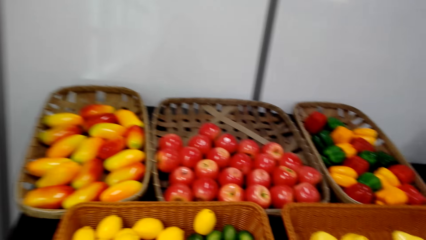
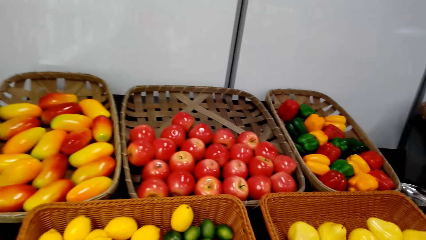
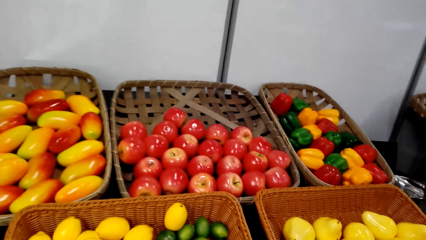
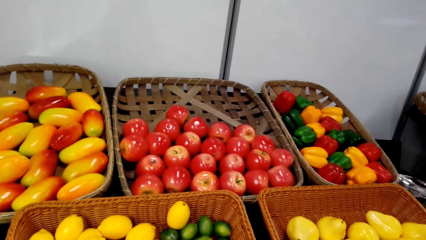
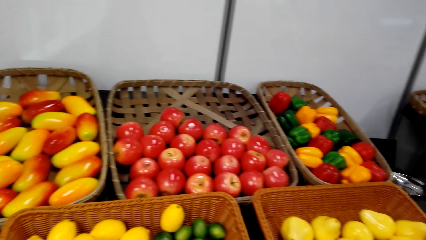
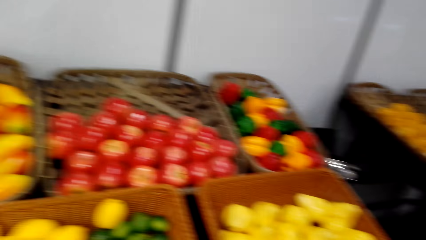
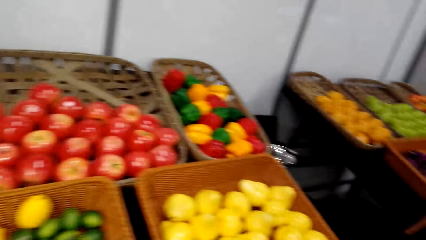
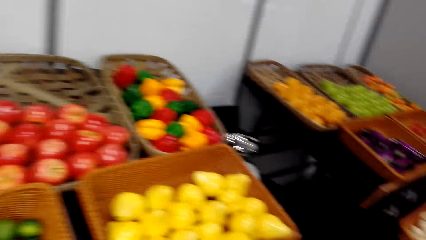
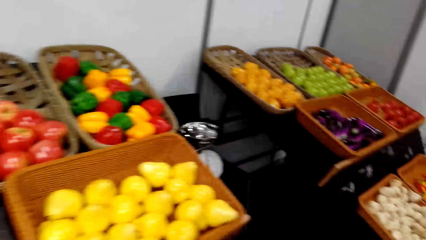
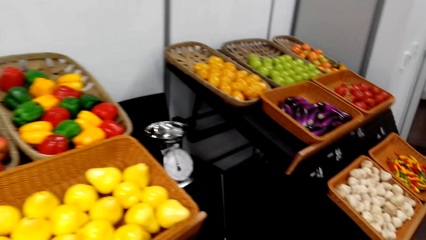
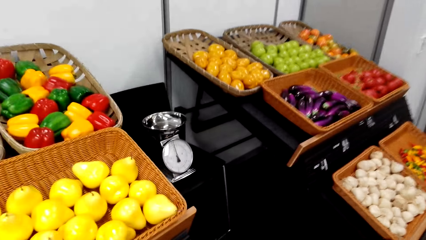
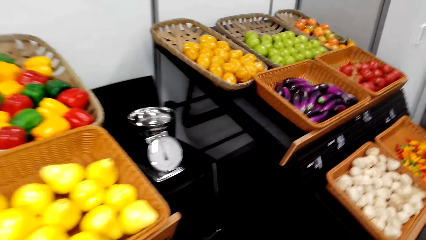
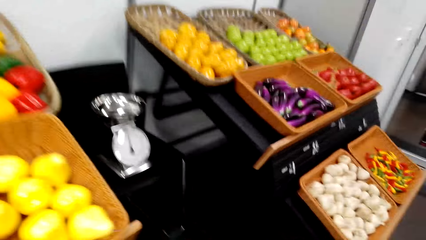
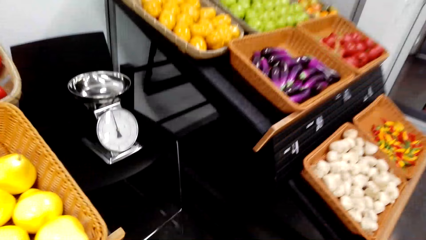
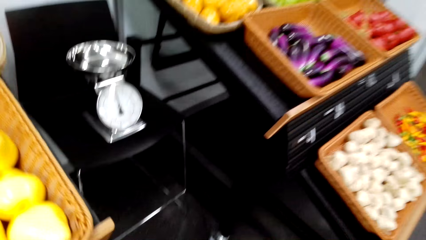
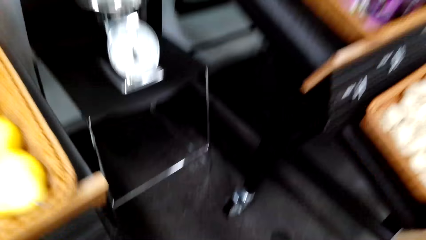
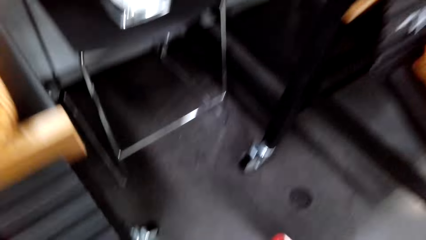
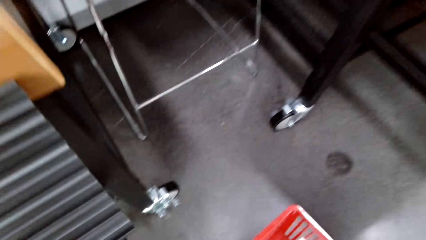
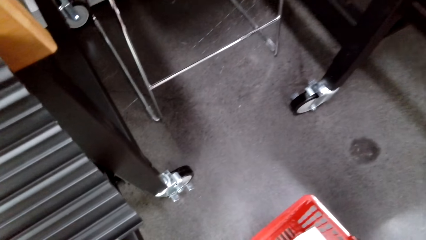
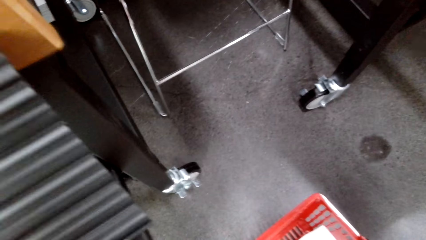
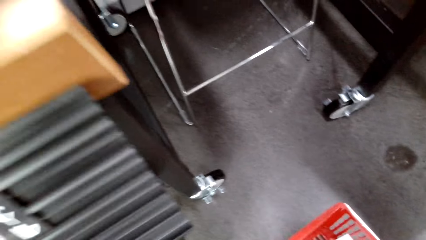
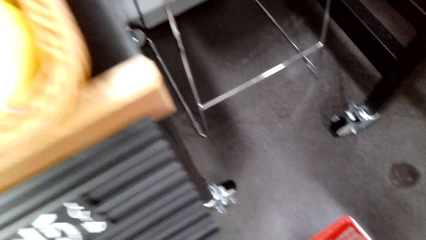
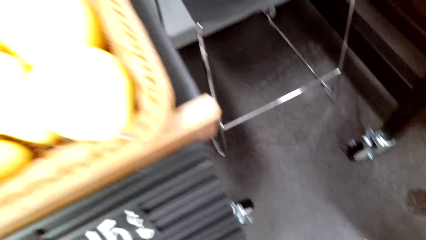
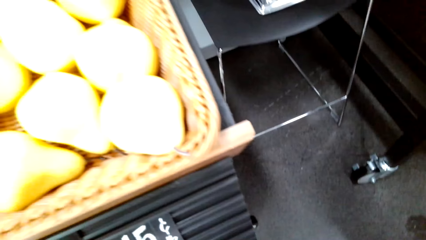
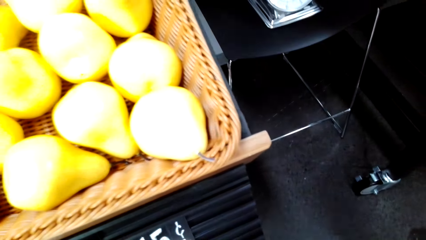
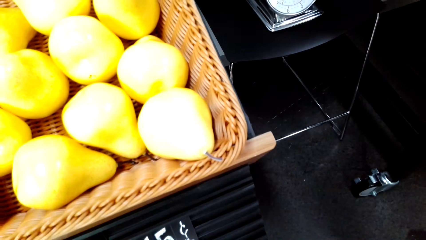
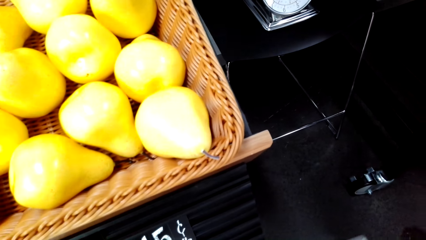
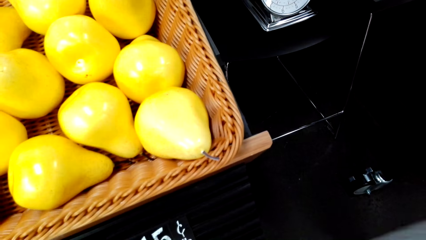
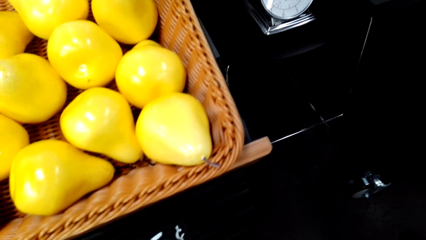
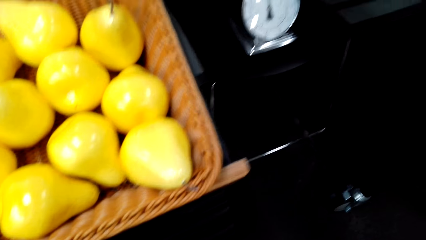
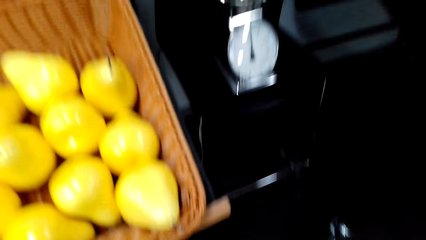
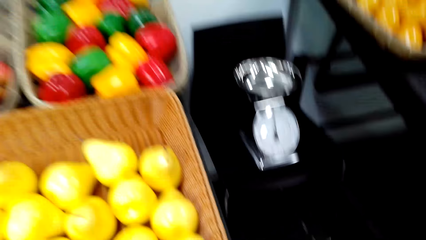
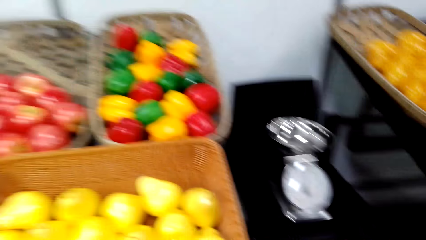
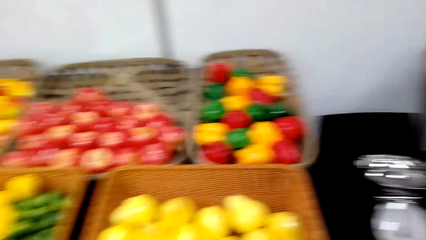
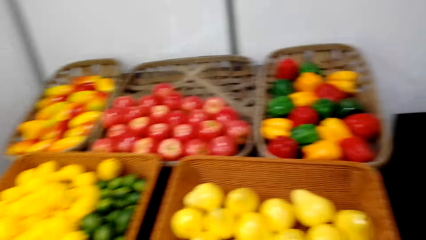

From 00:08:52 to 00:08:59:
The camera wearer looks around.

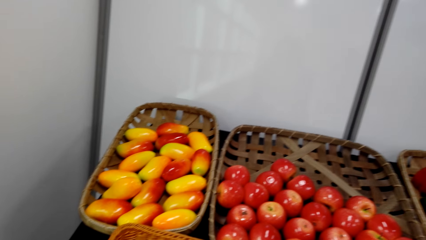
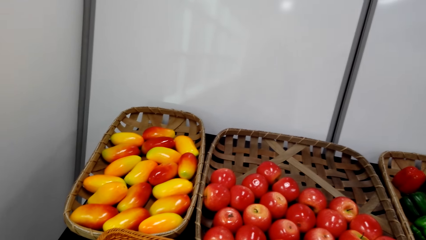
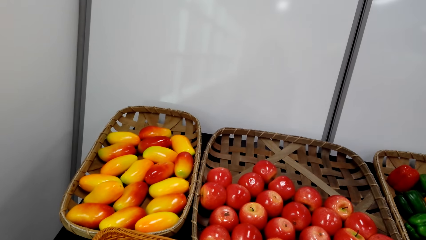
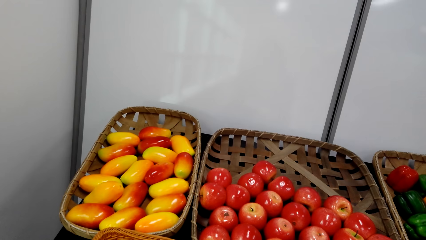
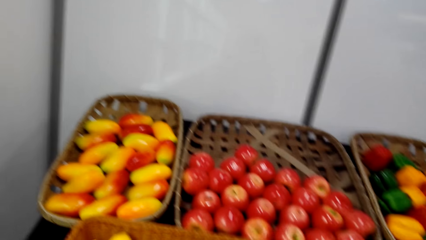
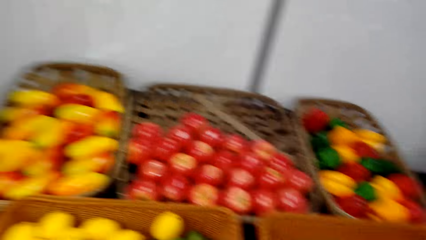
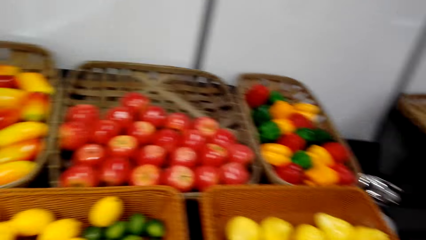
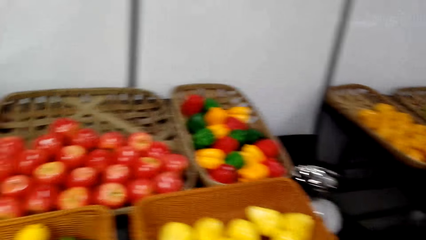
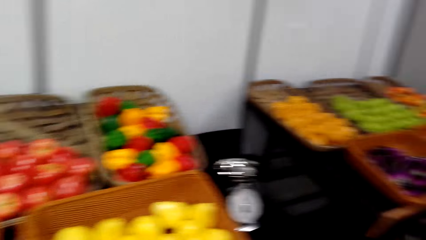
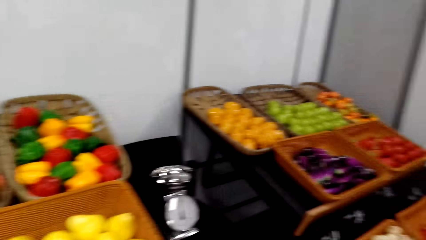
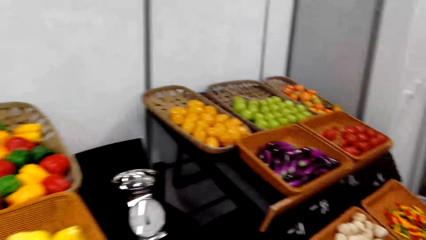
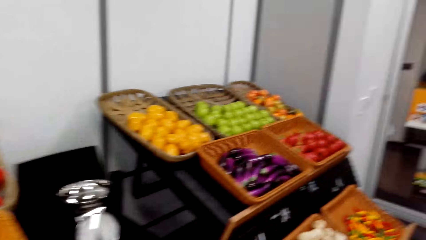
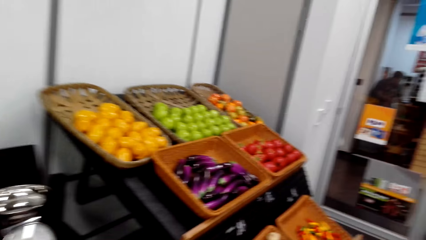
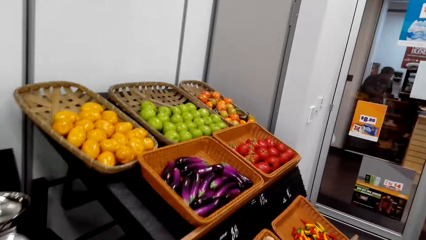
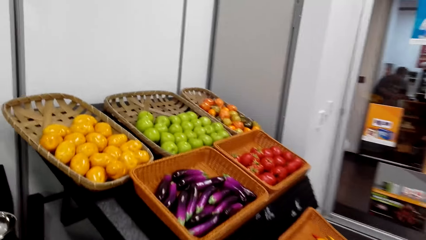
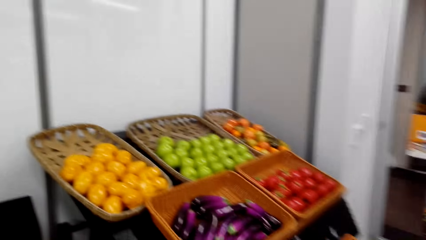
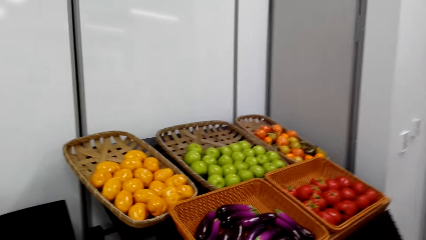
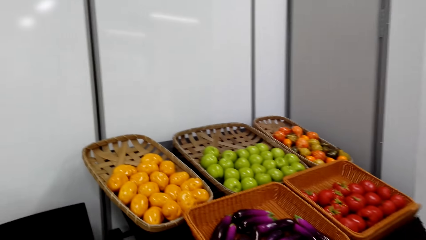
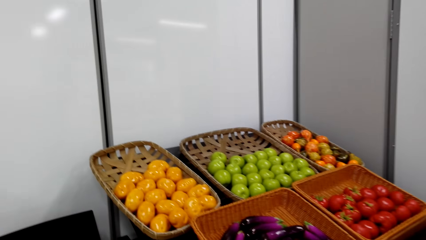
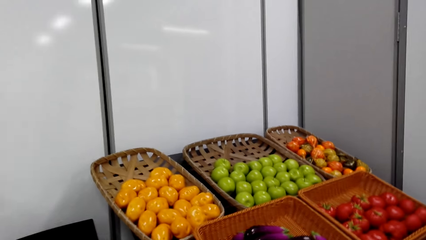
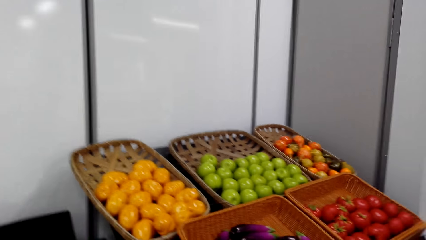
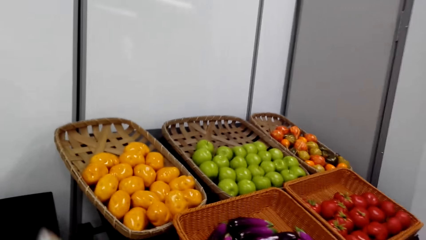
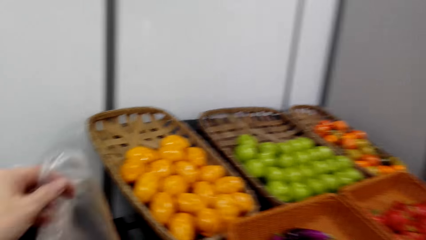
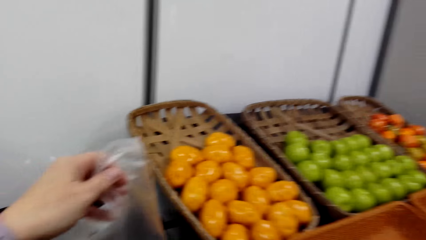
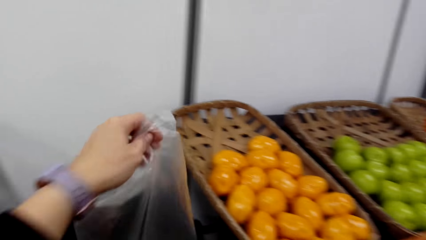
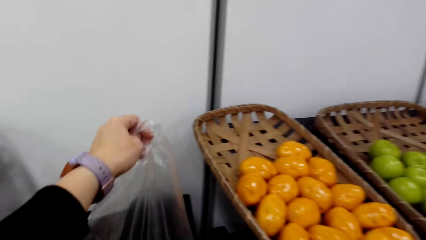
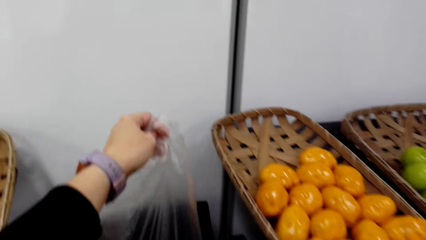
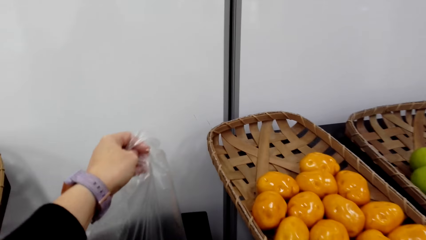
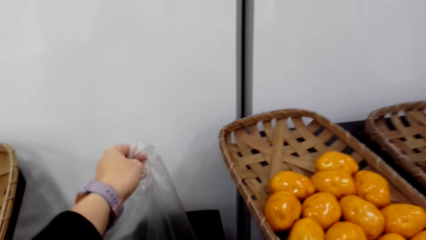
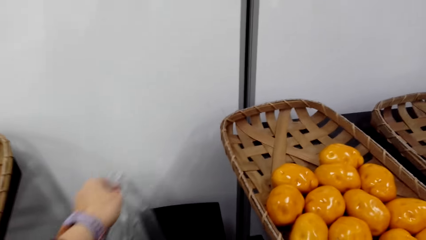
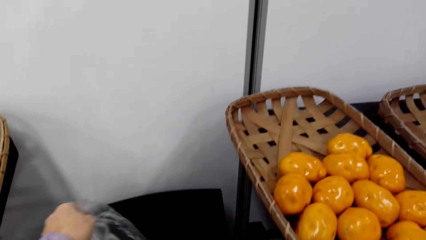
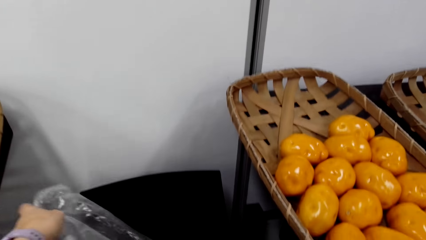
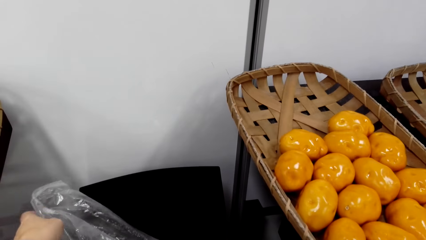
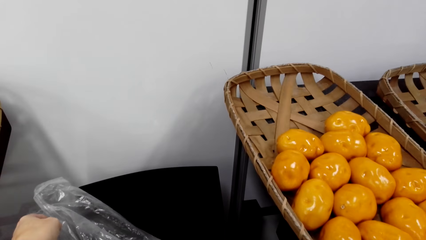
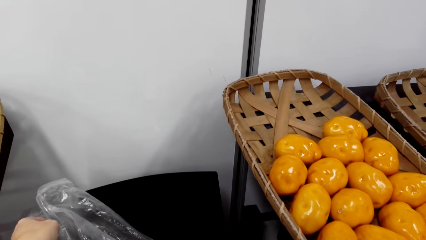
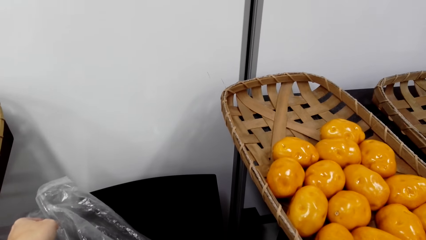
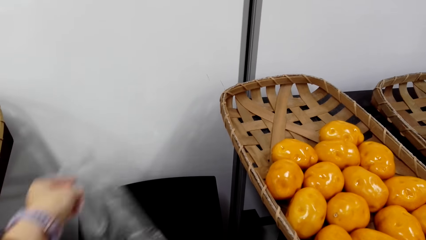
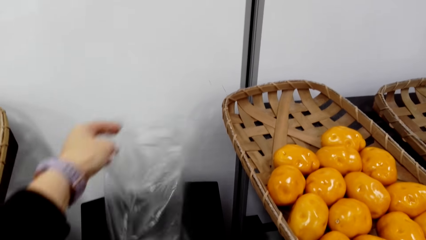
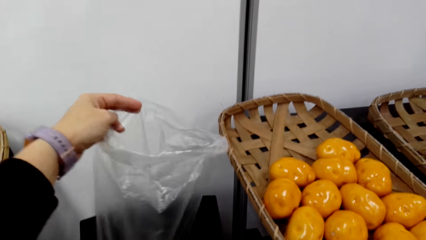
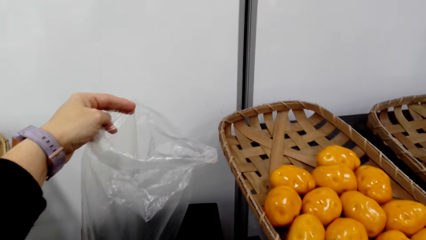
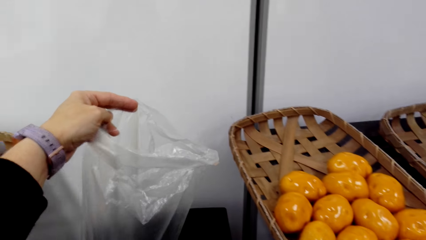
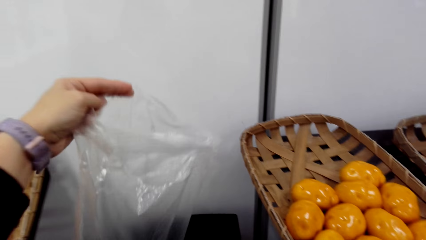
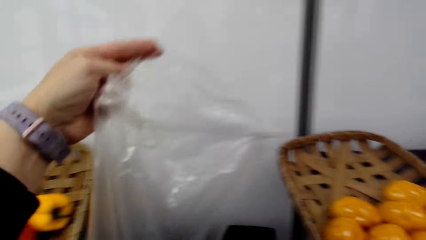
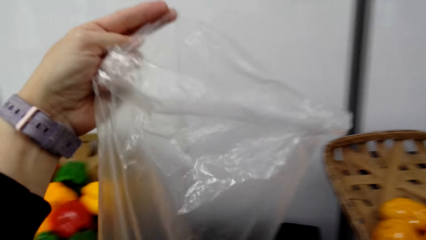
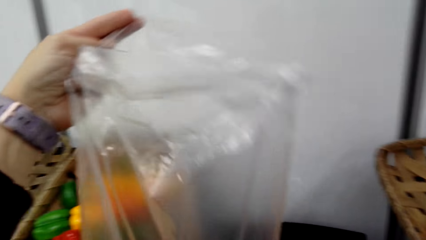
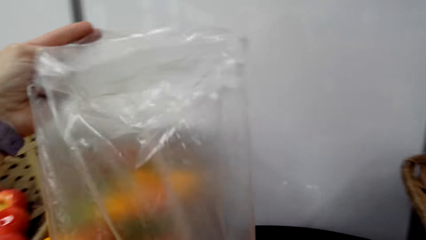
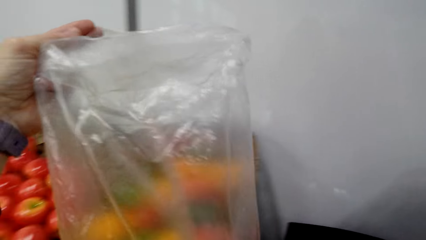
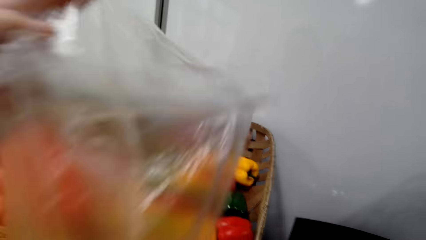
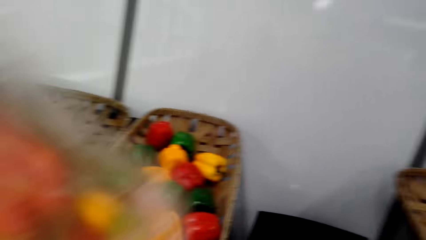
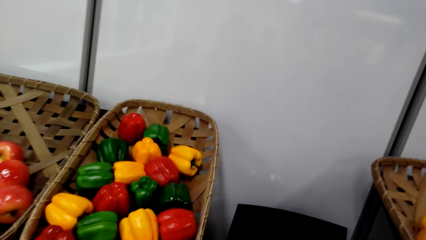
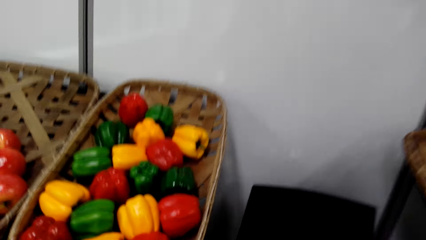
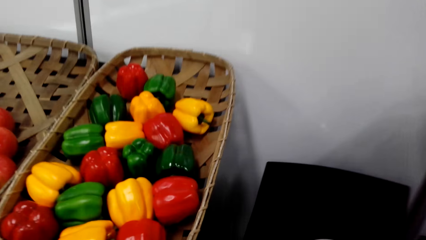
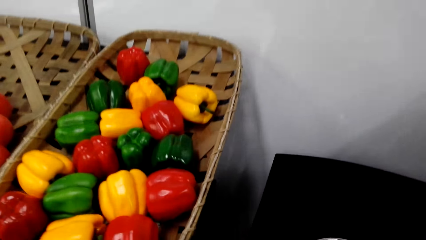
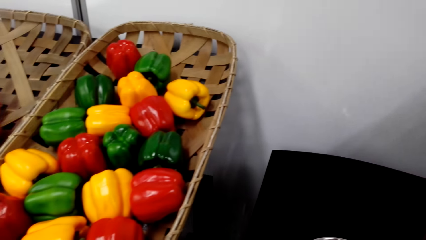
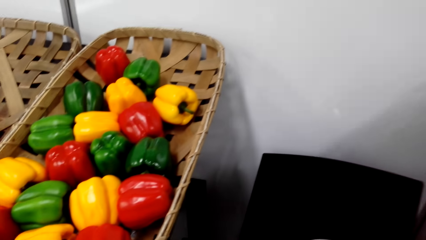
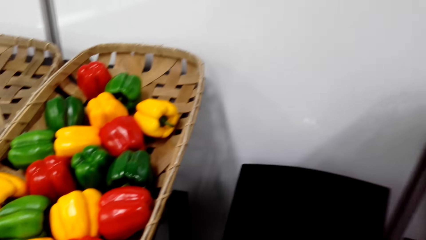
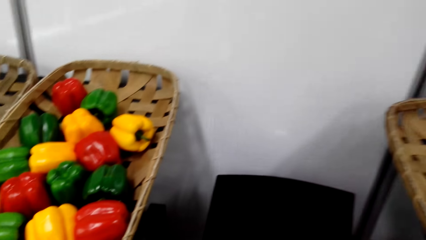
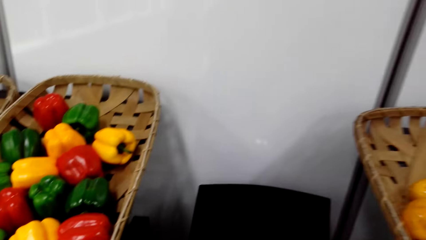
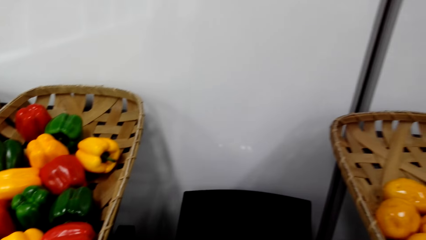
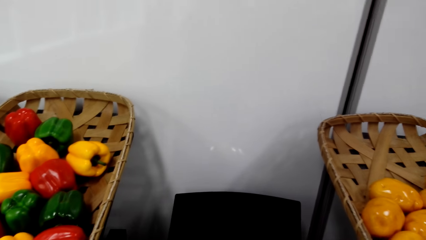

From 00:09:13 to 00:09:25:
The camera wearer moves around. They move around again. They place the nylon bag of something on a weighing scale. They lift the nylon bag. They lift the nylon bag, and they remove the bag of something from the weighing scale. They move around.
